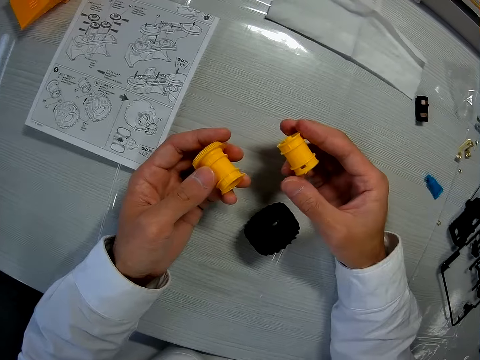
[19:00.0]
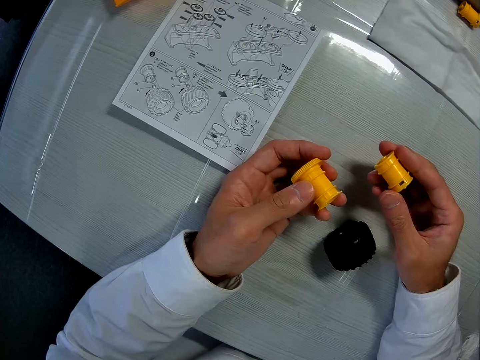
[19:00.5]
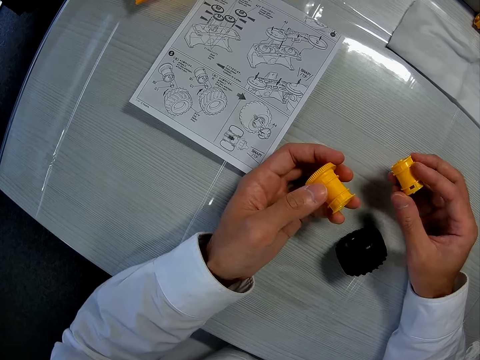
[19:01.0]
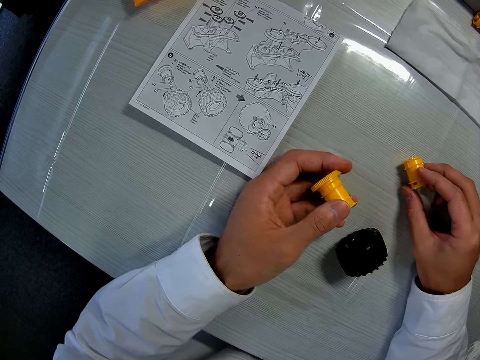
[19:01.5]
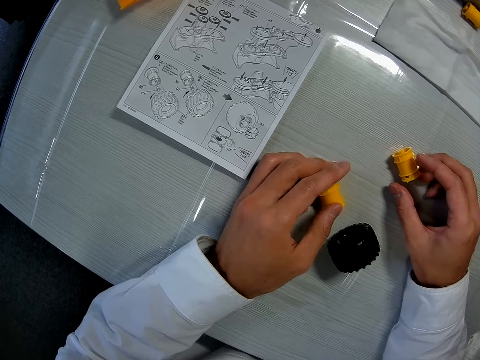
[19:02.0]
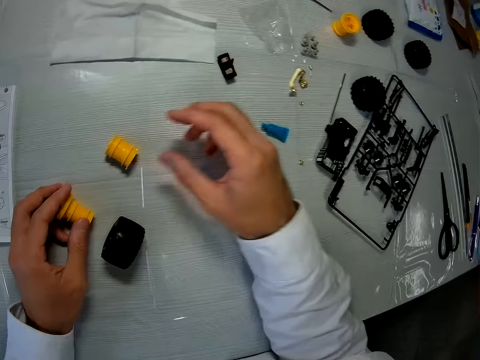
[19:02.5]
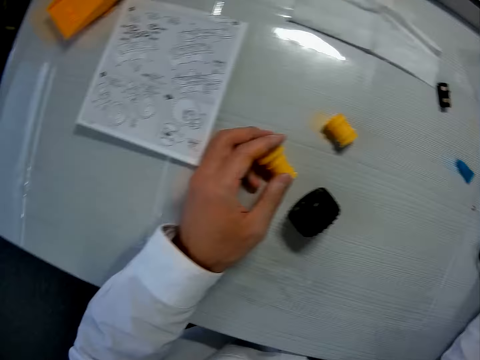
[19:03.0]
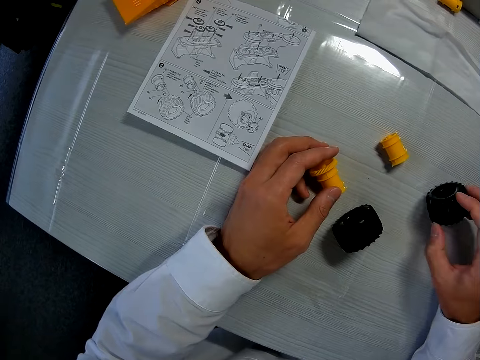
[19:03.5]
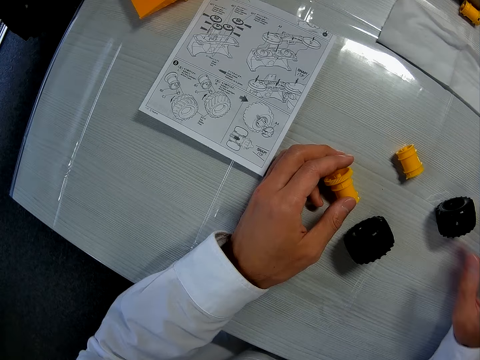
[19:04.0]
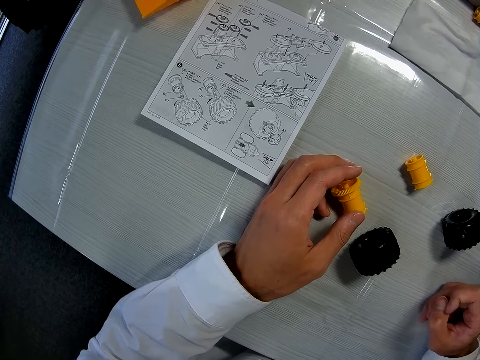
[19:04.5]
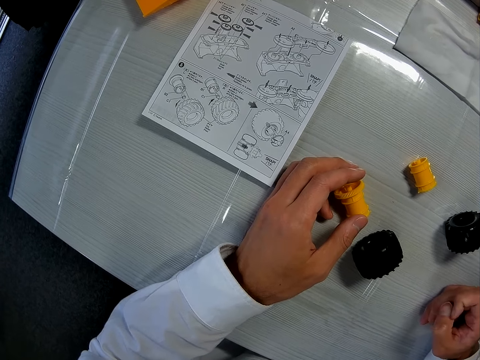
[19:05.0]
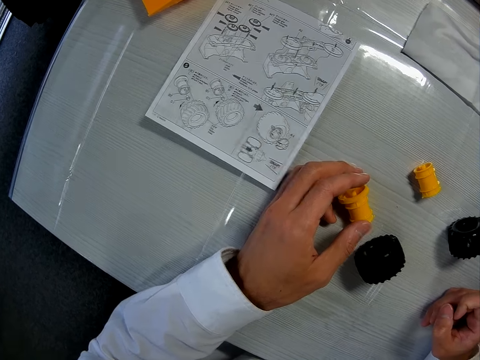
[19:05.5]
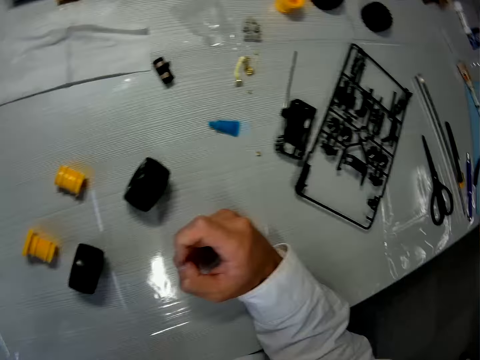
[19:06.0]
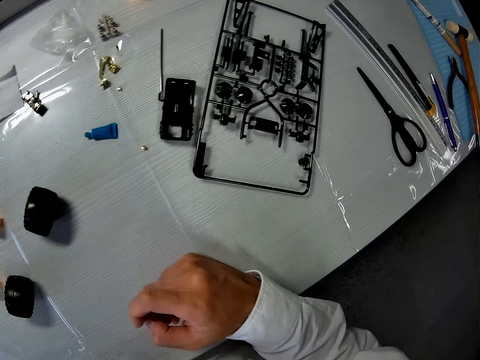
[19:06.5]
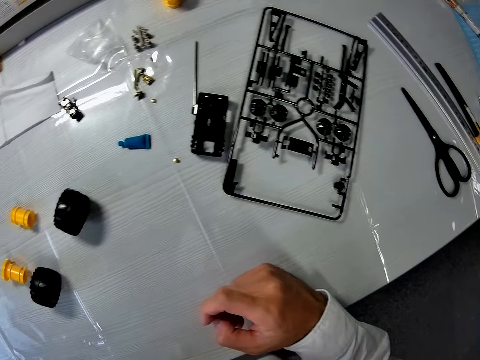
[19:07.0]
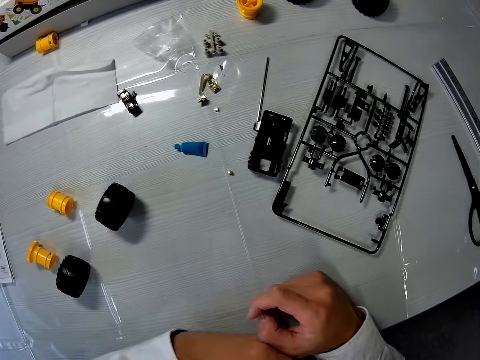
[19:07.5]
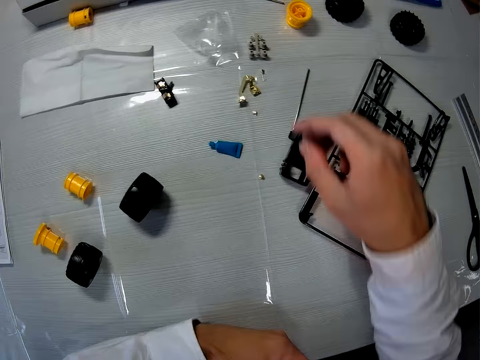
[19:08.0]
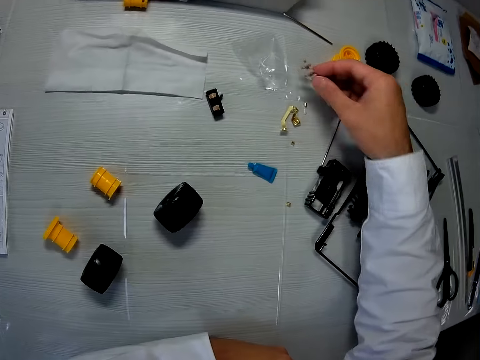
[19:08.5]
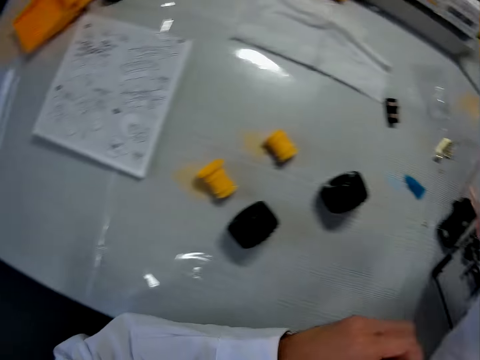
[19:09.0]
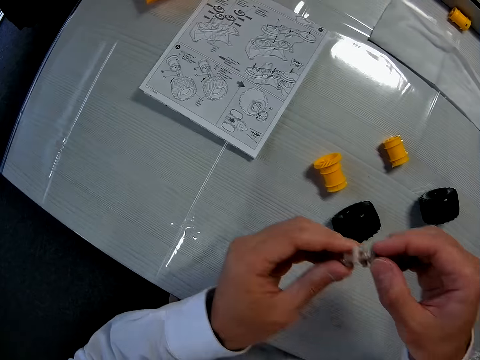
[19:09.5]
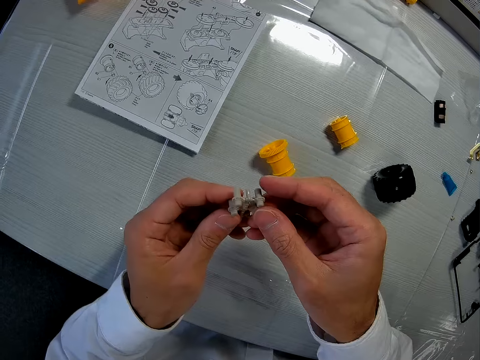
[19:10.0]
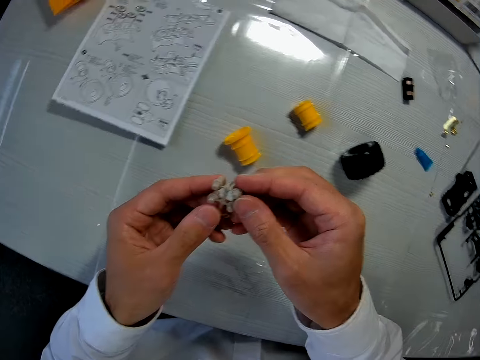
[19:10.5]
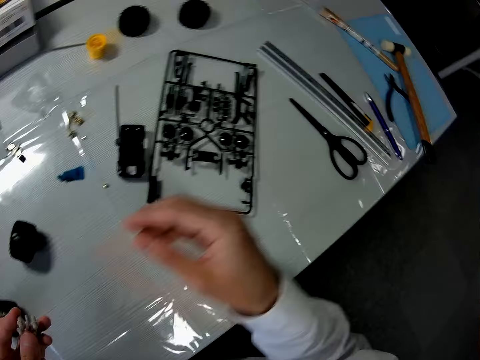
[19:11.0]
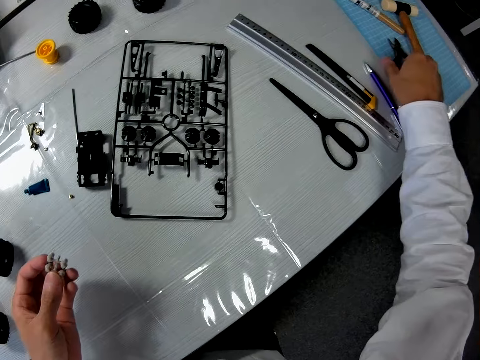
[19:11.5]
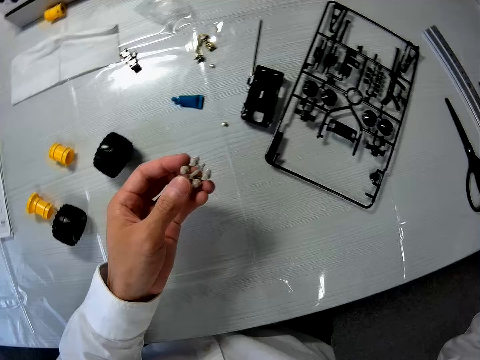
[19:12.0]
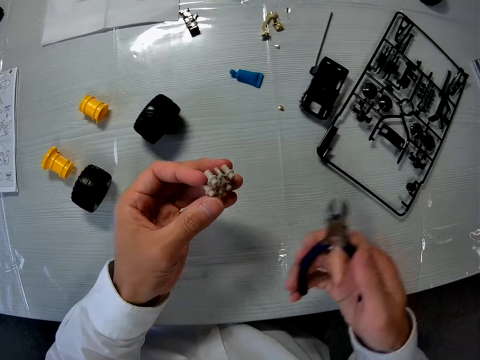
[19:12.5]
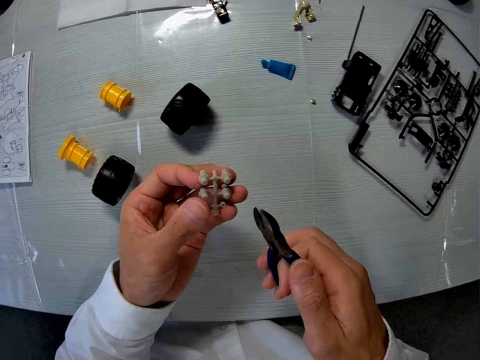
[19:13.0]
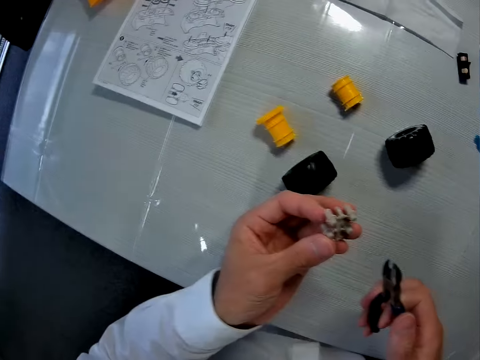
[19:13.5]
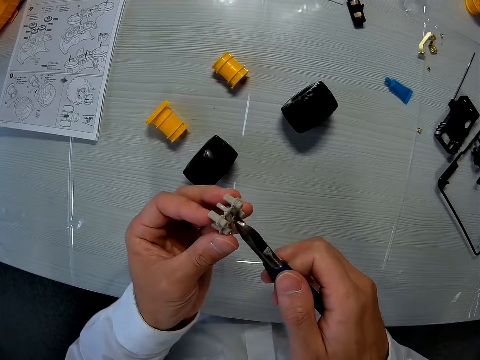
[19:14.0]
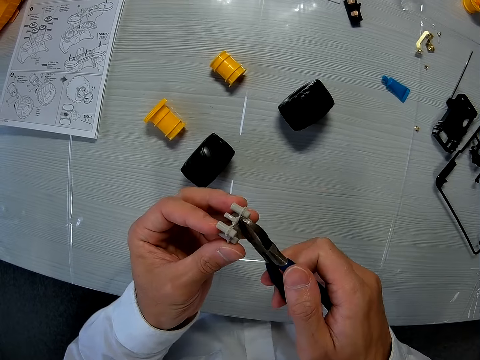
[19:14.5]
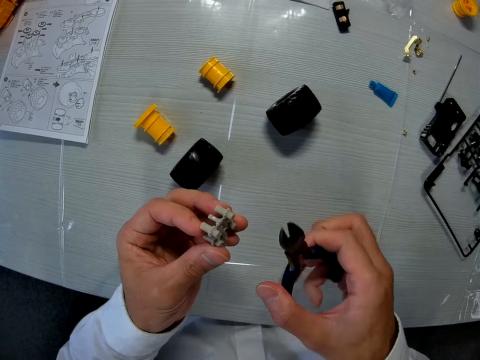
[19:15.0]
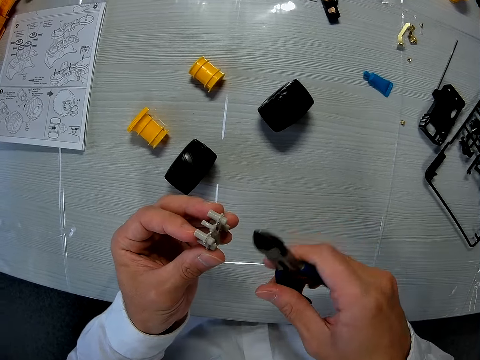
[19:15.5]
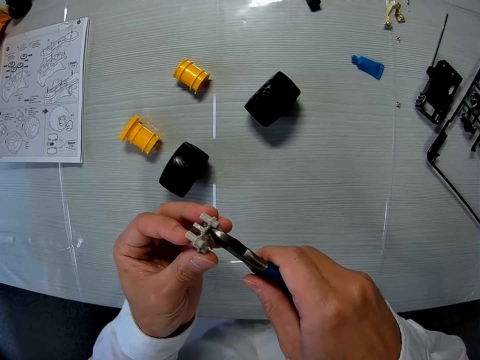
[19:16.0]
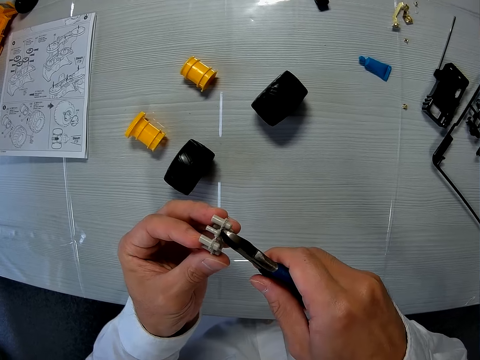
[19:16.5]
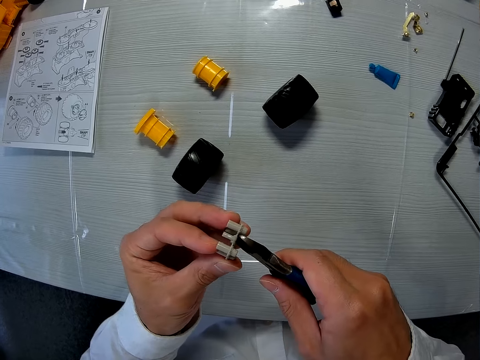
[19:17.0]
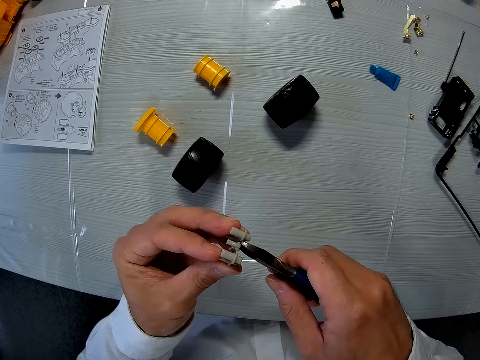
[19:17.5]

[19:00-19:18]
The camera wearer drops the fourth piece on the table. He drops the second piece on the table. He moves a tire closer to him on the table. He picks another truck model piece. He picks a fifth piece from the table. He looks at the truck model piece. He moves the piece from his right hand to his left hand. He picks a plier from the table. He tries to fix the truck model piece with the plier. He cuts a part of the piece with the plier.

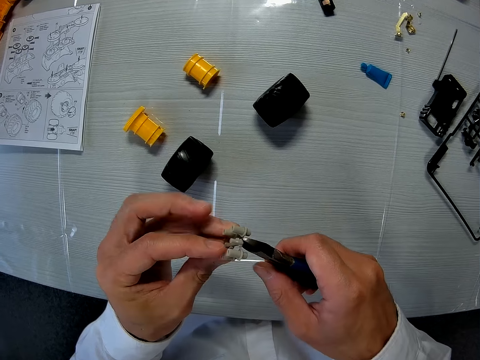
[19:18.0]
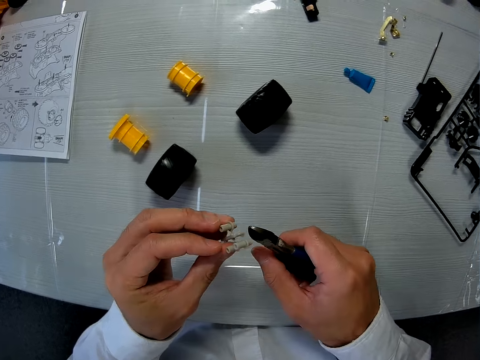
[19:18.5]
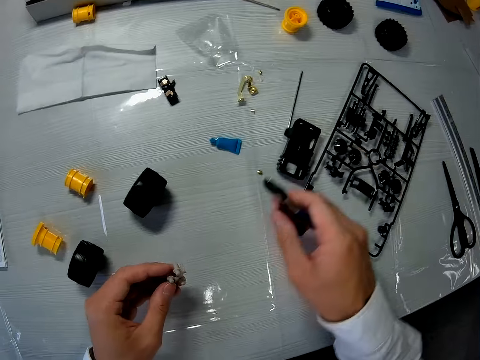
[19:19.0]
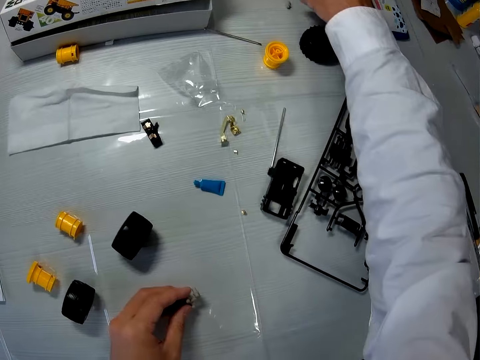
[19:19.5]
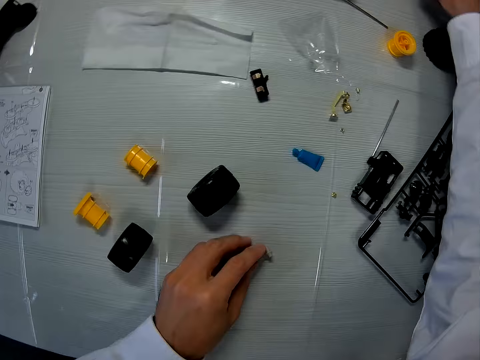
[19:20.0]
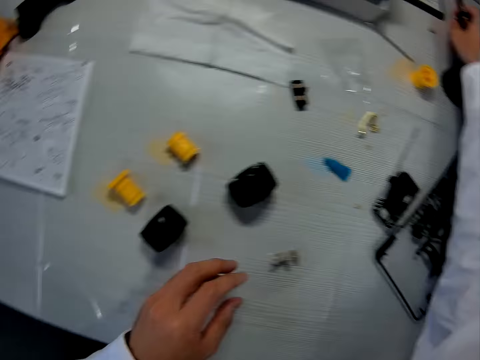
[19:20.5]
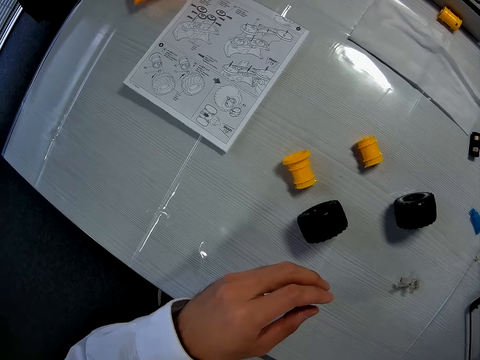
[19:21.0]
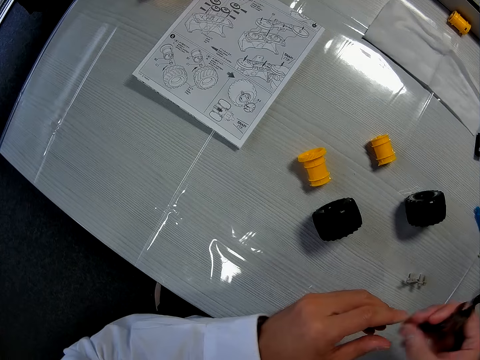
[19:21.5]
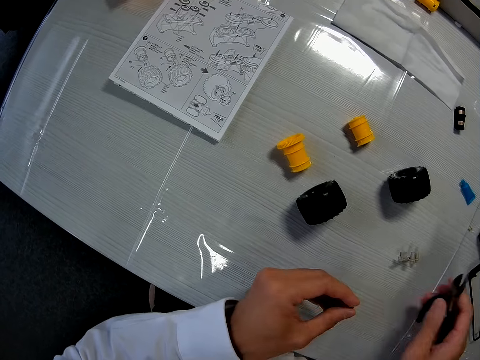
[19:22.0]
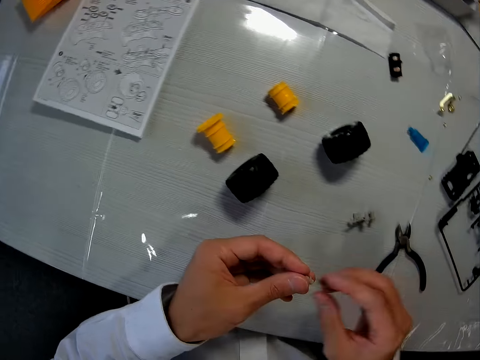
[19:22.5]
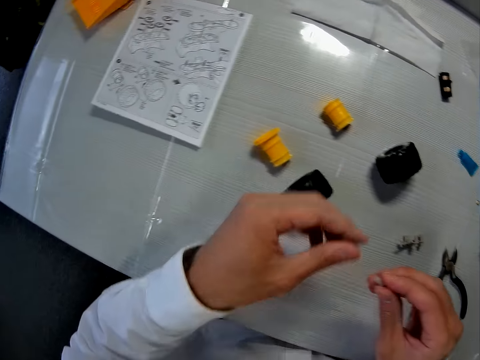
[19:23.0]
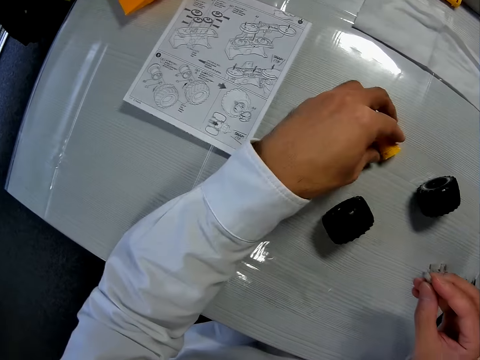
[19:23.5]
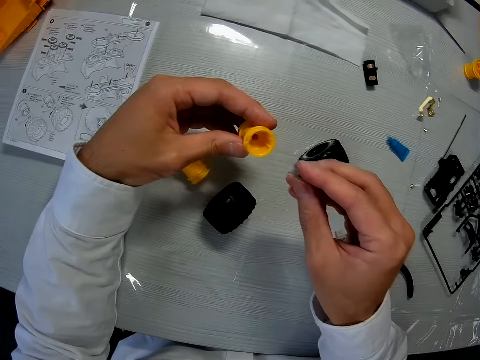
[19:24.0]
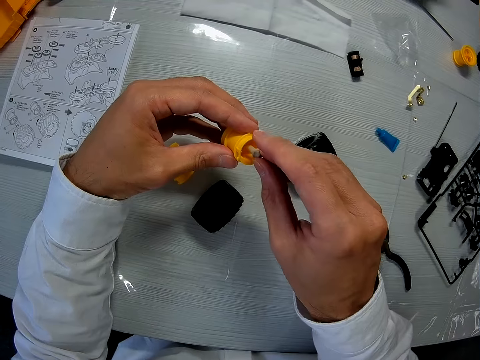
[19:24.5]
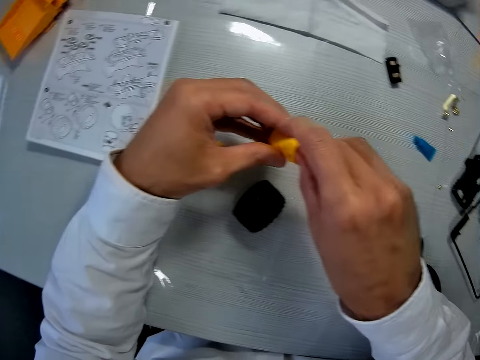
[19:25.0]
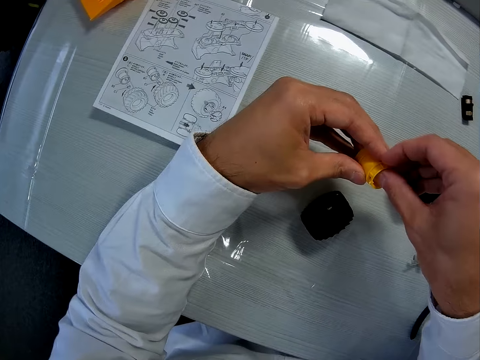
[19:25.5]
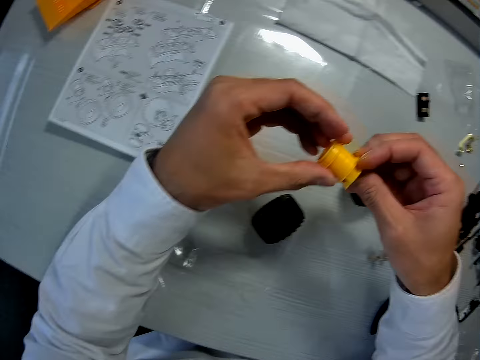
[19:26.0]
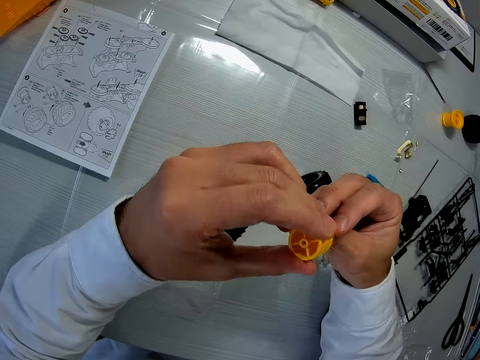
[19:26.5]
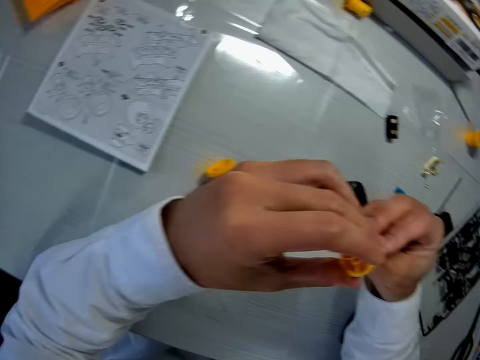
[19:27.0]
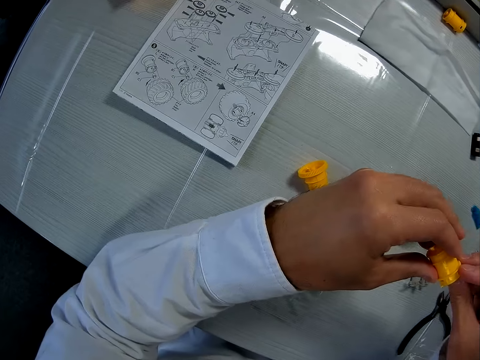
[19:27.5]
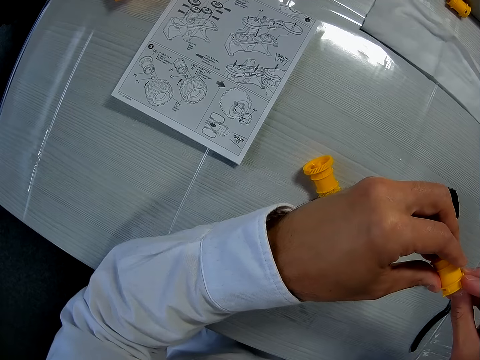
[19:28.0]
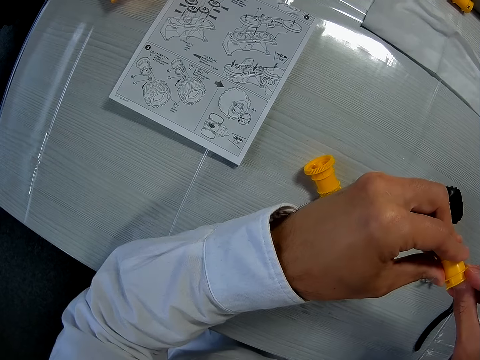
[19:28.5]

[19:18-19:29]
The camera wearer picks the cut part of the piece from the table. He drops the fifth piece on the table. He moves the piece from his right hand to his left hand and drops the plier on the table. He moves the piece from his left hand to his right hand. He picks the fourth piece from the table. He fixes the cut part of the fifth piece into the fourth piece.
